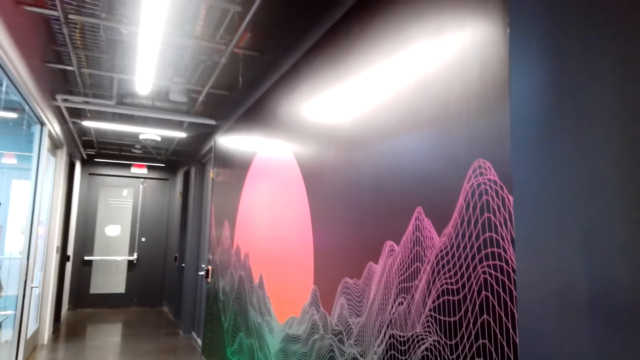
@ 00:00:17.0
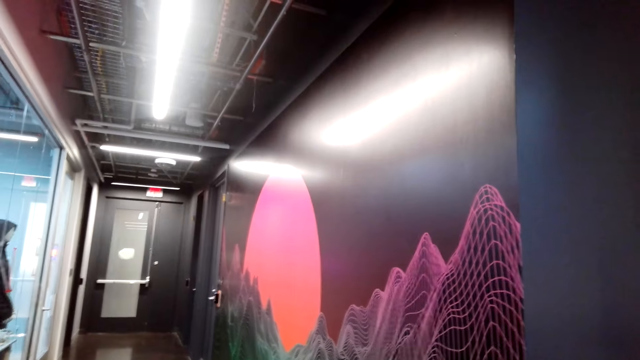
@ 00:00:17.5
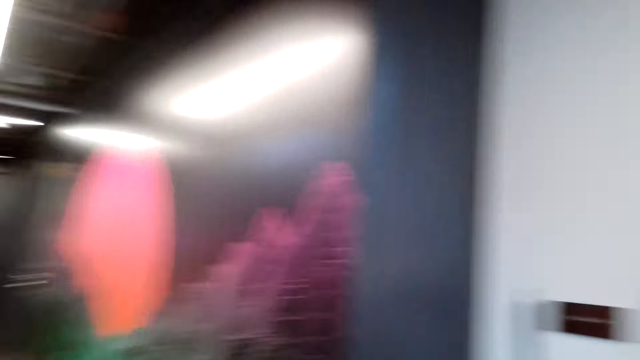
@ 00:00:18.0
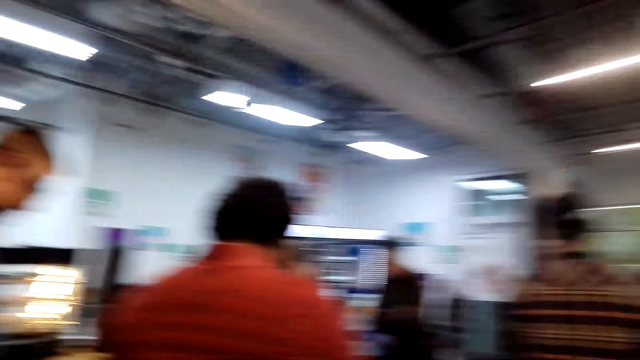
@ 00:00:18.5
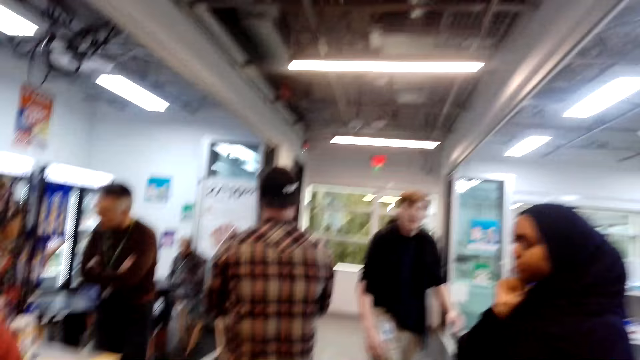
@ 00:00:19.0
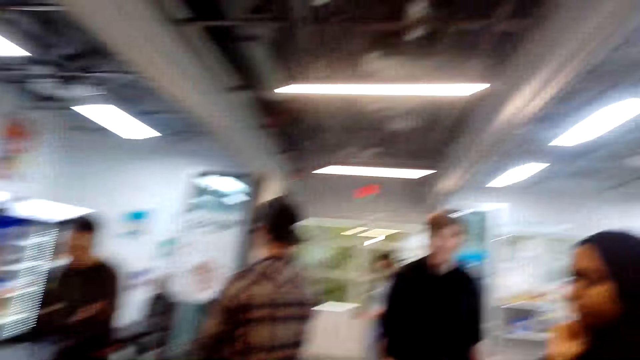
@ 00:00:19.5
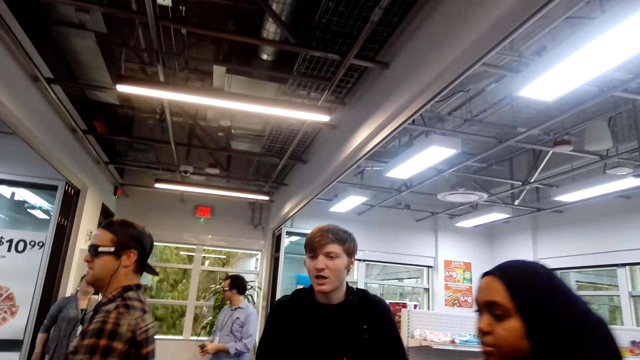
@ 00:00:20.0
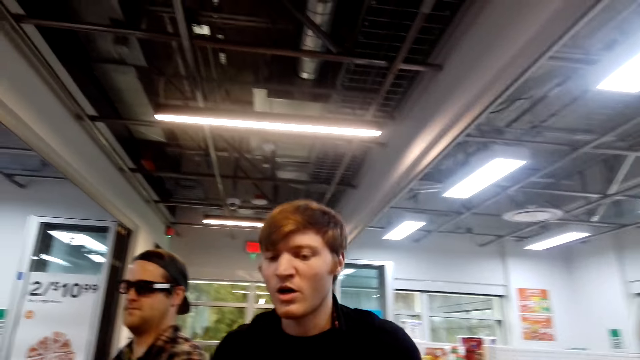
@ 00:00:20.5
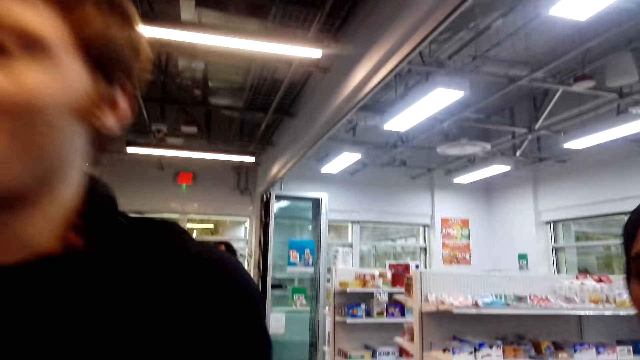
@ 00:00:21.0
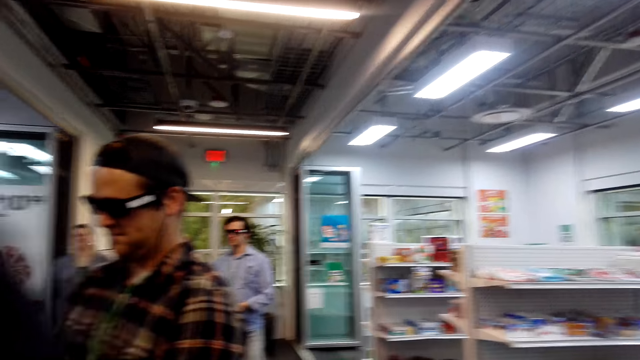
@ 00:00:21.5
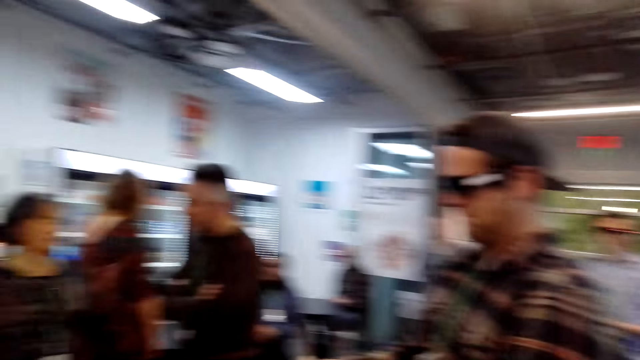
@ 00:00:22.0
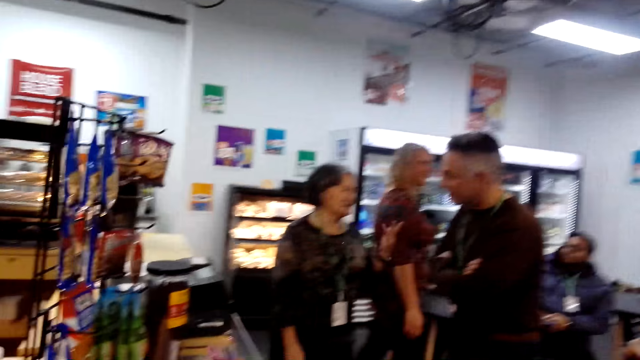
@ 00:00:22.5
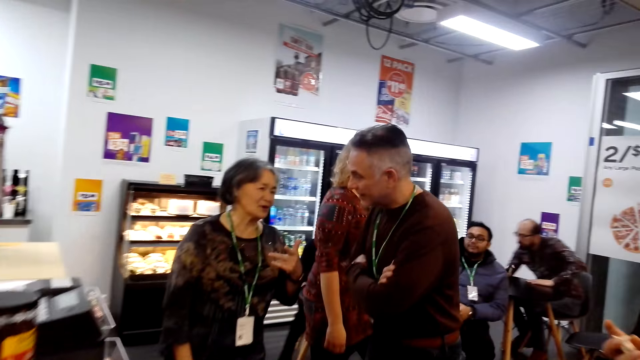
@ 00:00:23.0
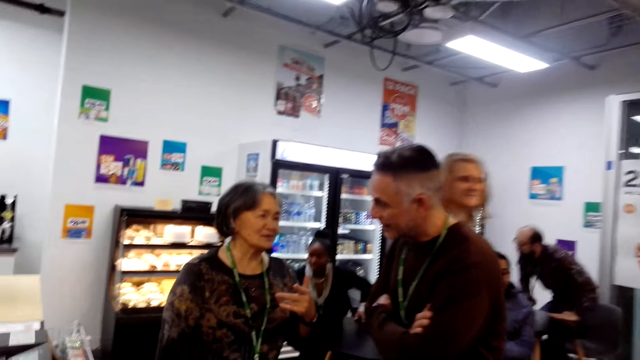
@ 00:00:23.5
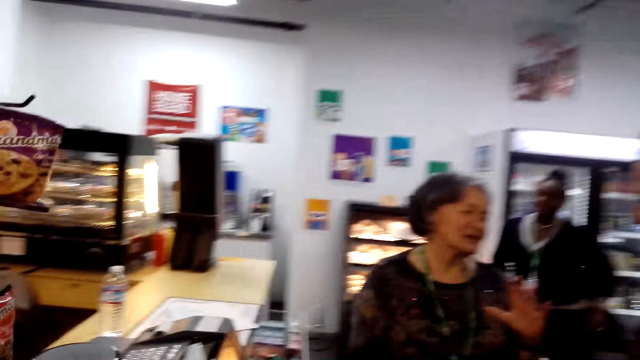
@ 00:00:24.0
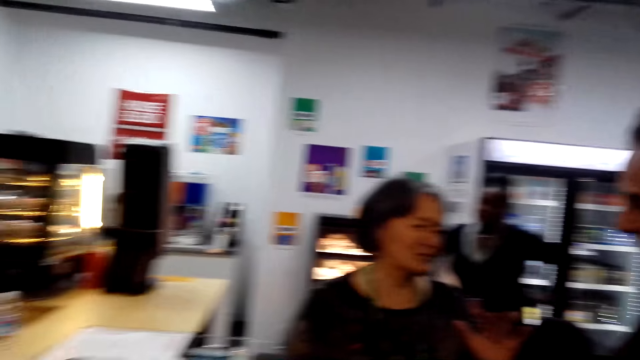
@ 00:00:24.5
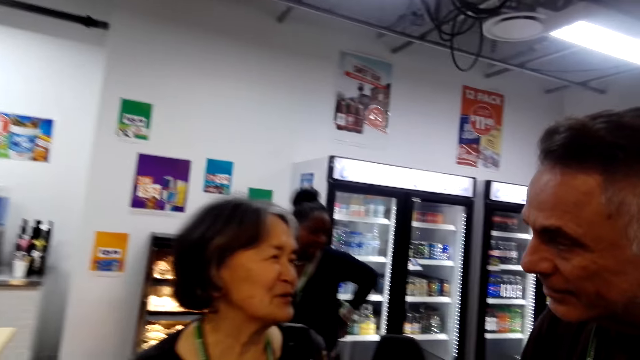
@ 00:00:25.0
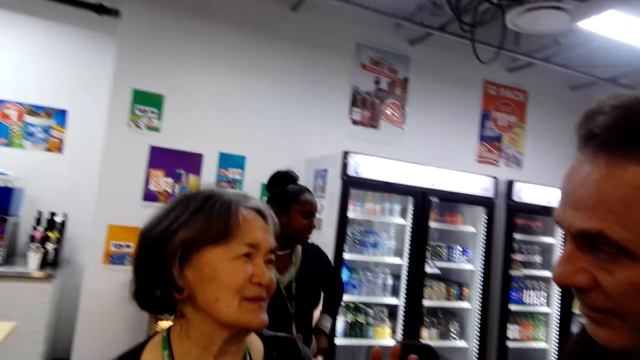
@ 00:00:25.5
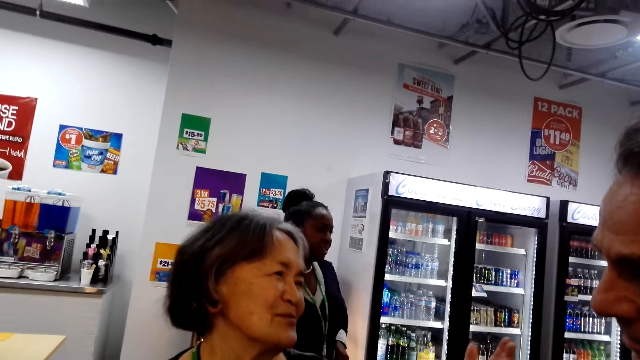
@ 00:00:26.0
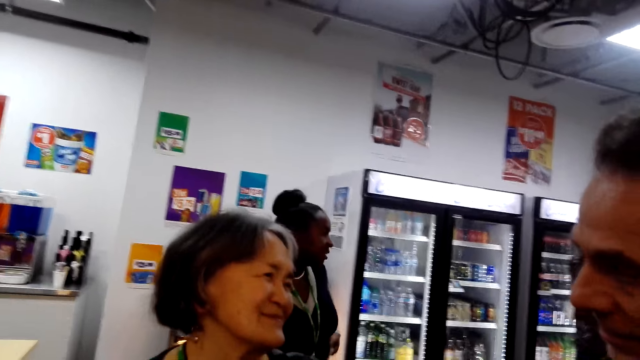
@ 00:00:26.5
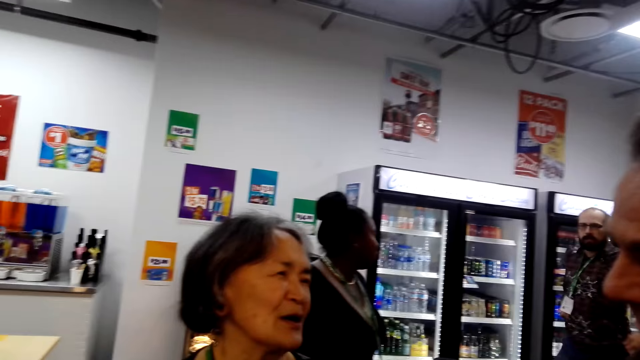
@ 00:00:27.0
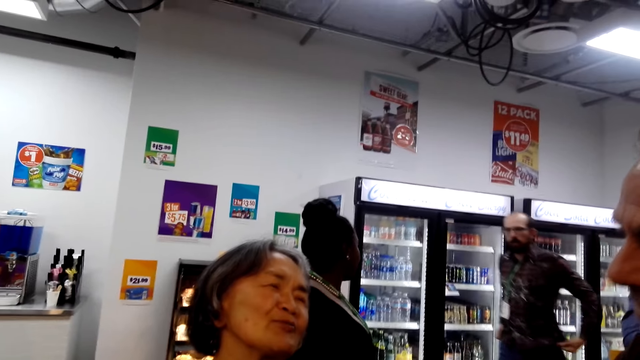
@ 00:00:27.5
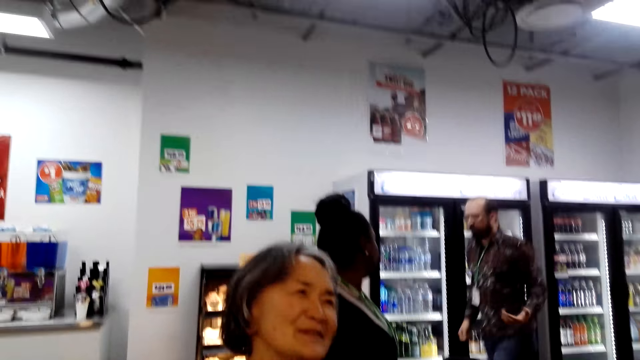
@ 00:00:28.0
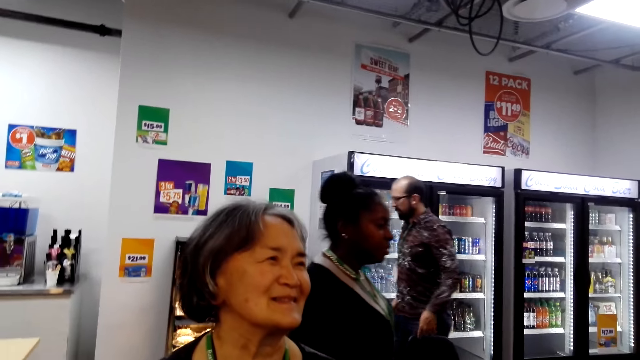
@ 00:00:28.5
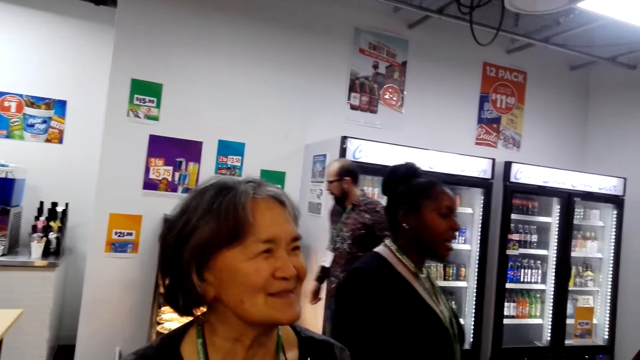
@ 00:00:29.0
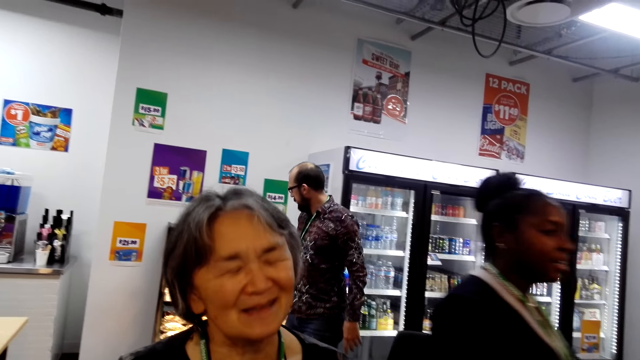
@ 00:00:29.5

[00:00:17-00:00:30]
The camera wearer walks around the room. A man walks. A woman converses with another man.

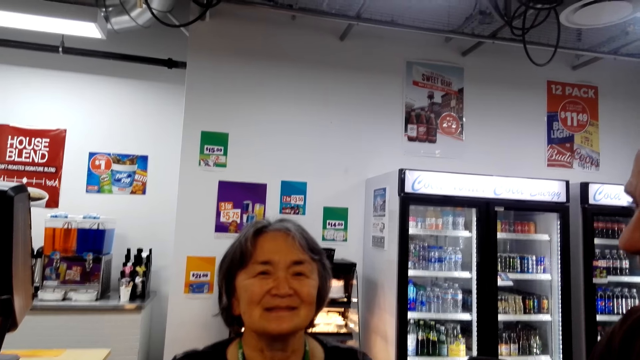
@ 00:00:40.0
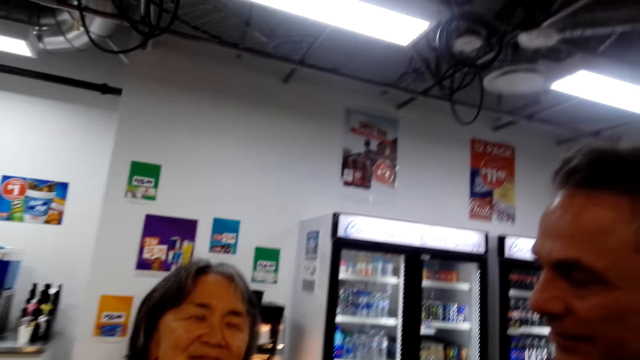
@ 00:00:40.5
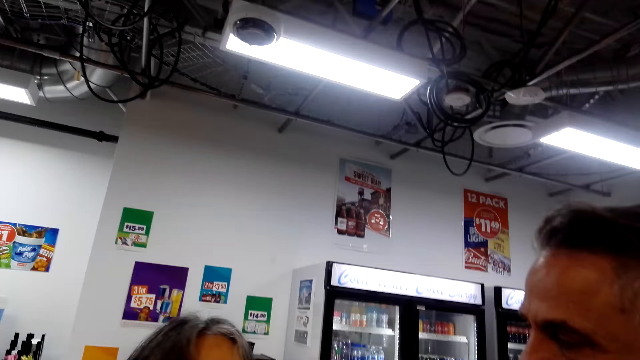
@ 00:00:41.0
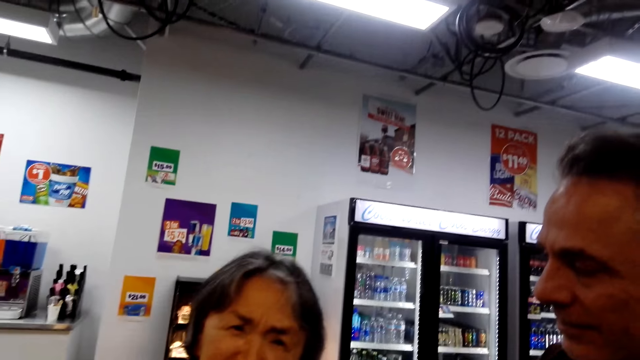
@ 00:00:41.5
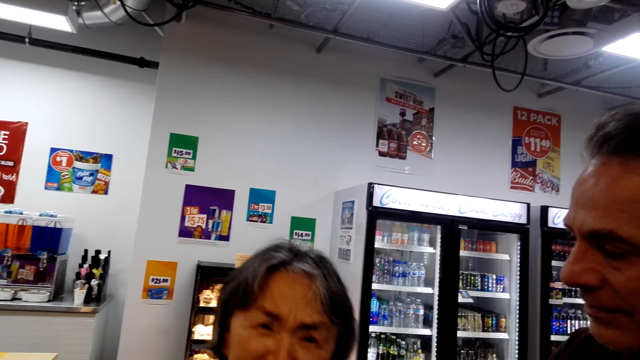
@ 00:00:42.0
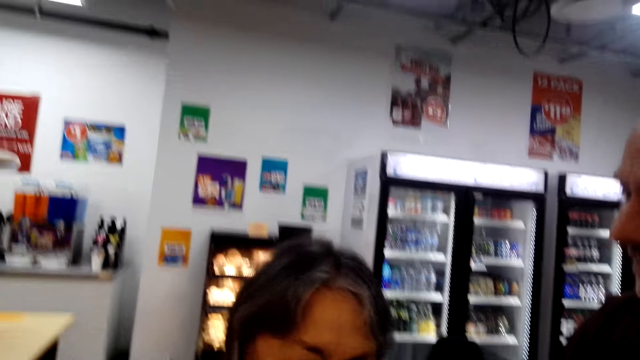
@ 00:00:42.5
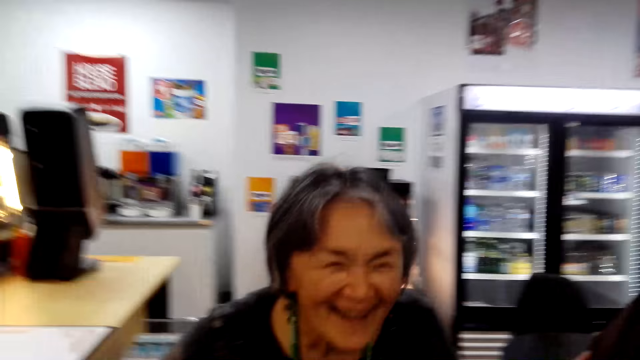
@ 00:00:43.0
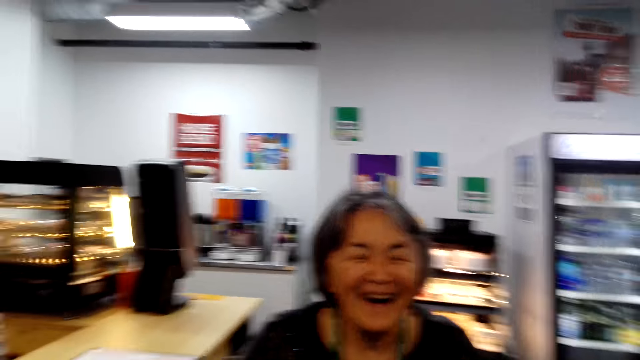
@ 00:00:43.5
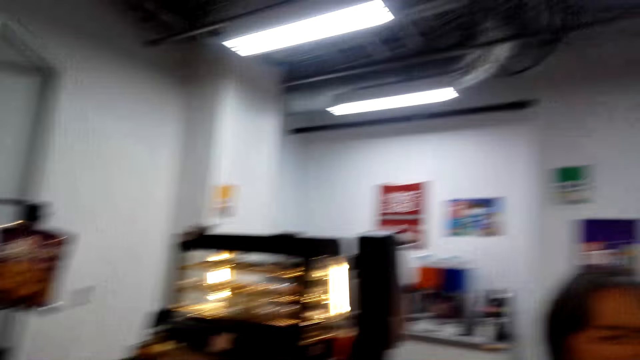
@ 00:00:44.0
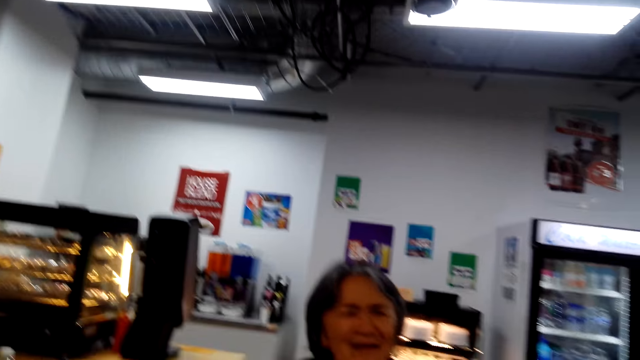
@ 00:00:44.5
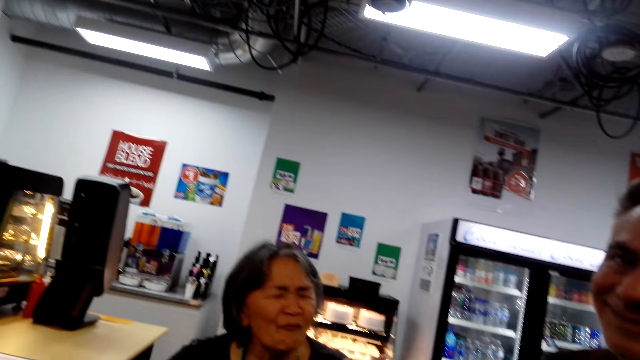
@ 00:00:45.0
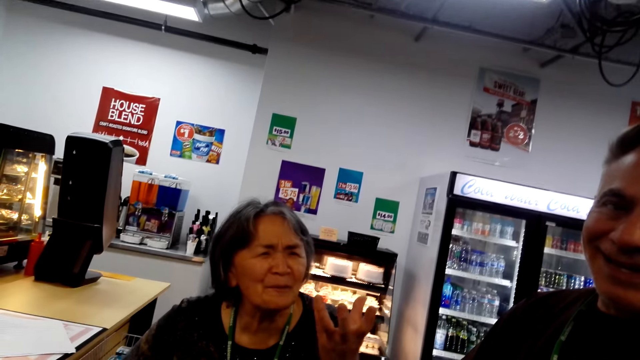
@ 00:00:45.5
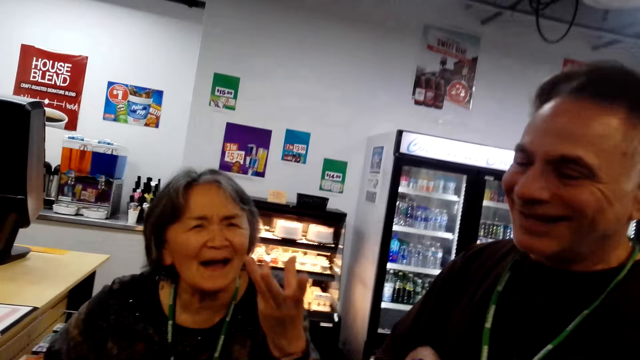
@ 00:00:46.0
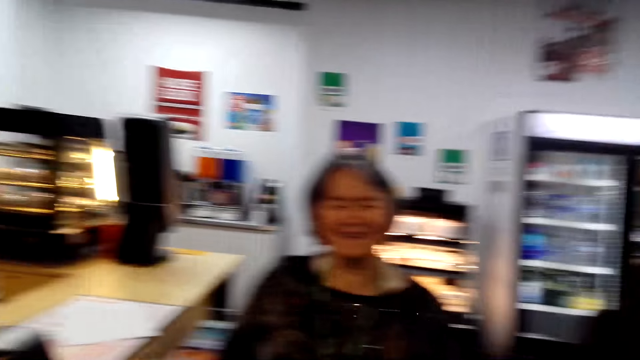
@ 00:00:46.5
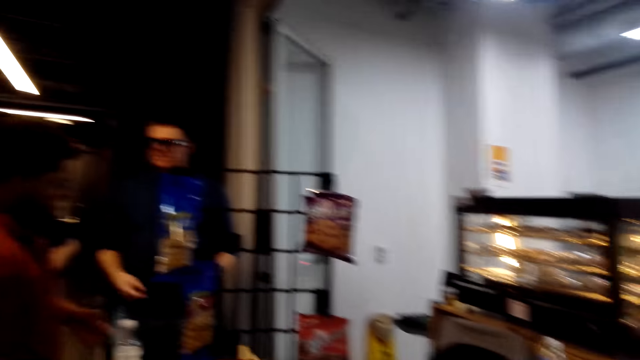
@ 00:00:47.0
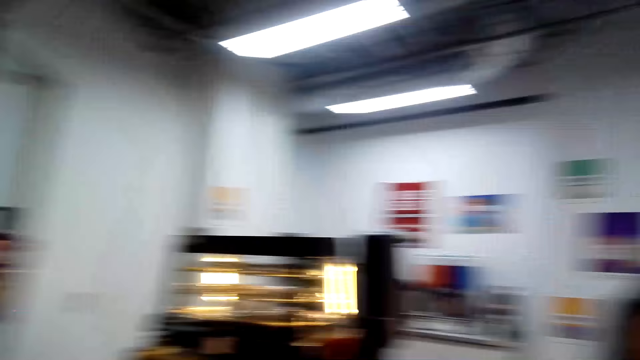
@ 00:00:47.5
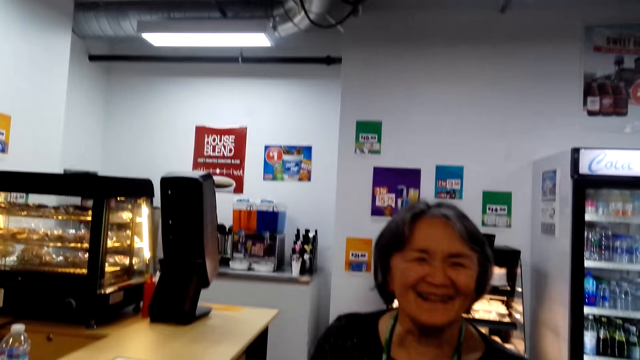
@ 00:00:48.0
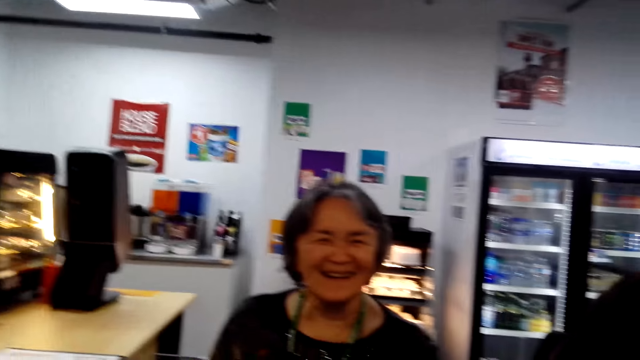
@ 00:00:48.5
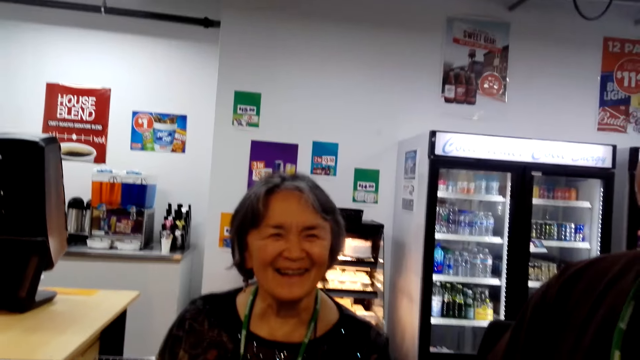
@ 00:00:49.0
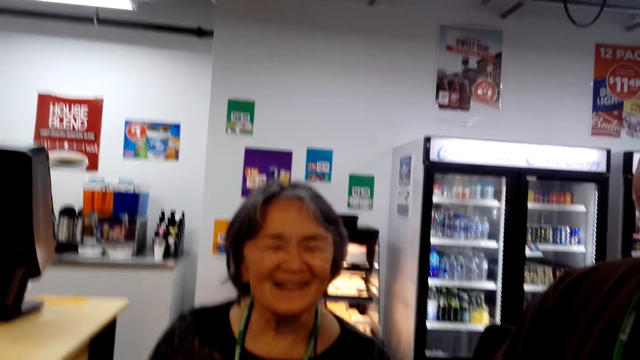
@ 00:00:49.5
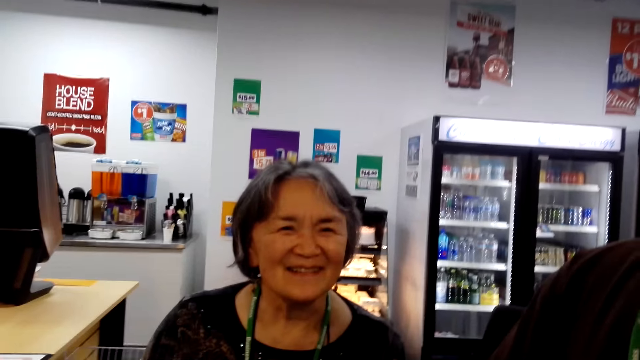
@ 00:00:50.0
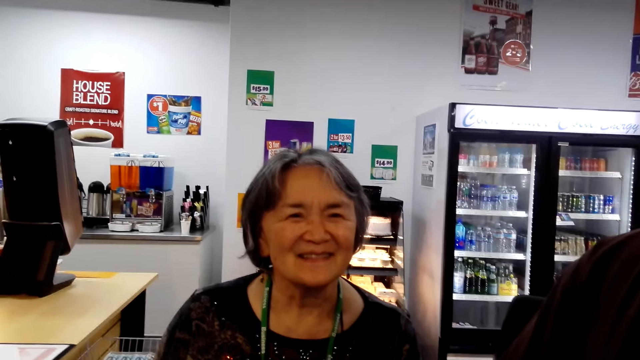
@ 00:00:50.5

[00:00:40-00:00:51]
The camera wearer talks to a woman. They turn around the room.
